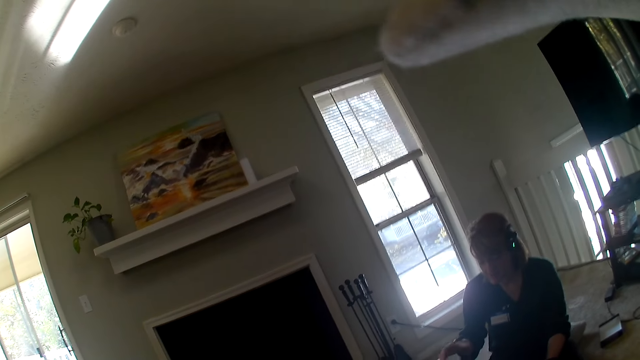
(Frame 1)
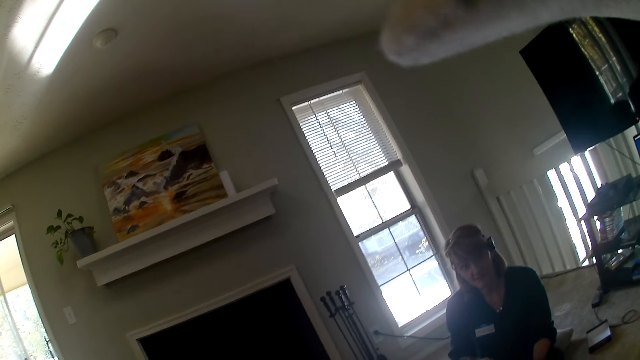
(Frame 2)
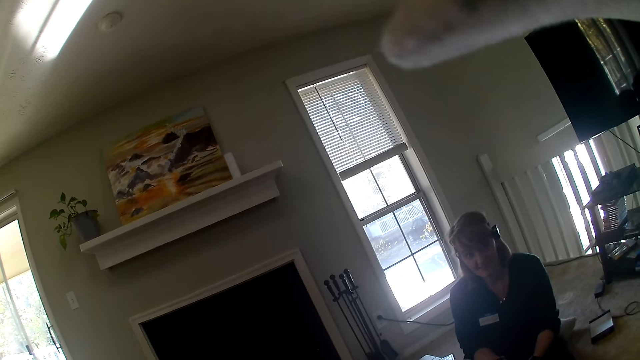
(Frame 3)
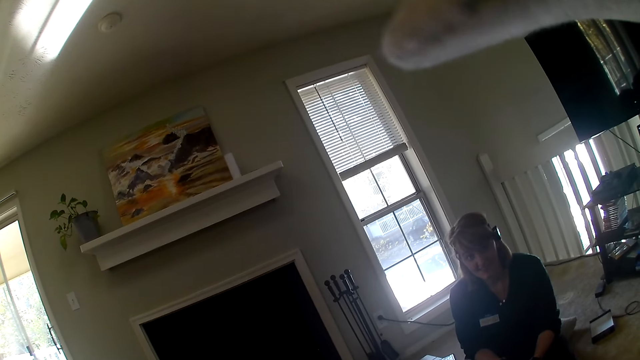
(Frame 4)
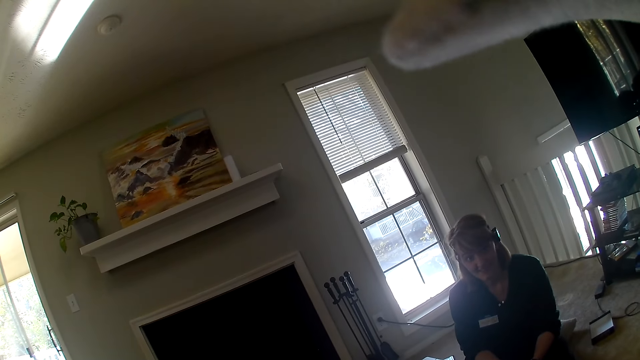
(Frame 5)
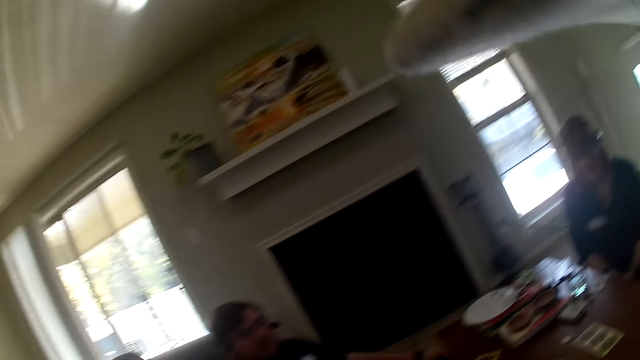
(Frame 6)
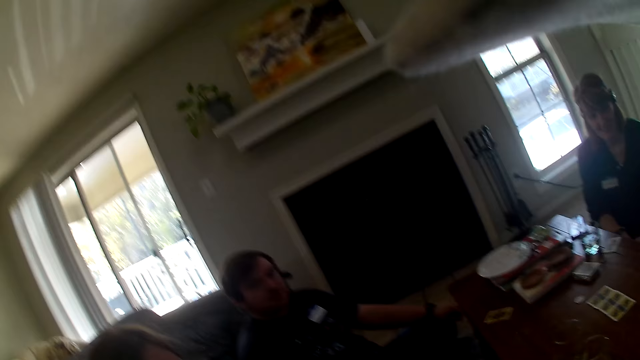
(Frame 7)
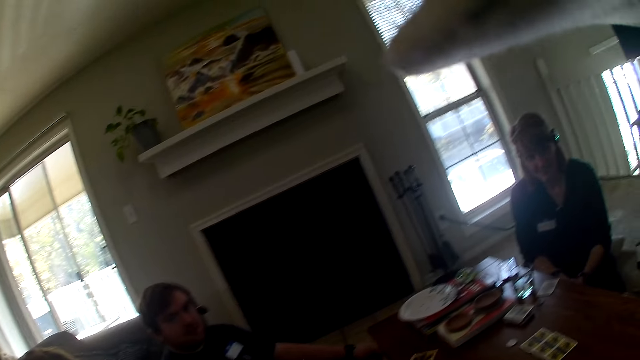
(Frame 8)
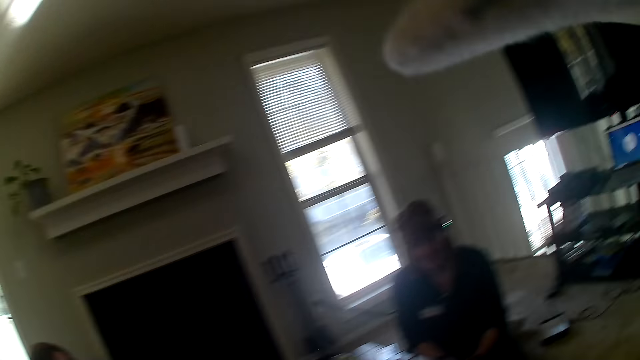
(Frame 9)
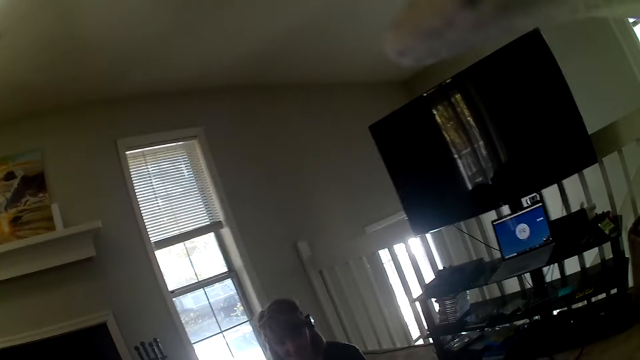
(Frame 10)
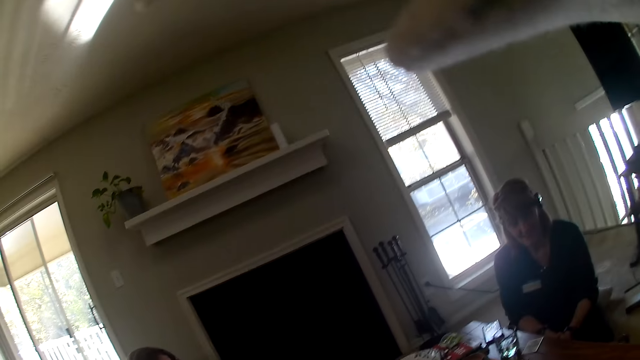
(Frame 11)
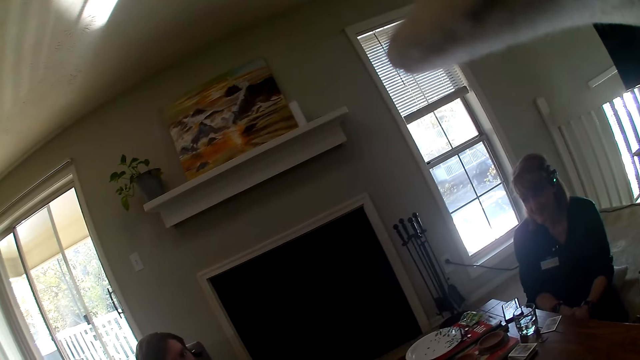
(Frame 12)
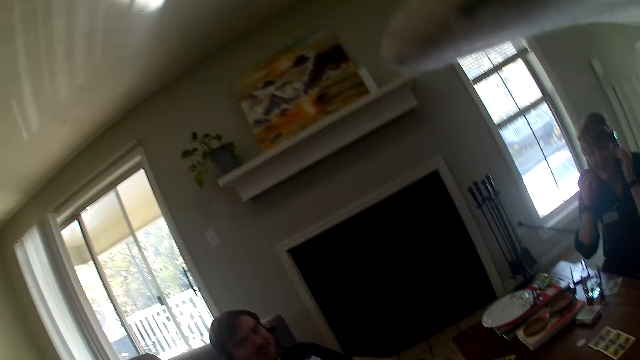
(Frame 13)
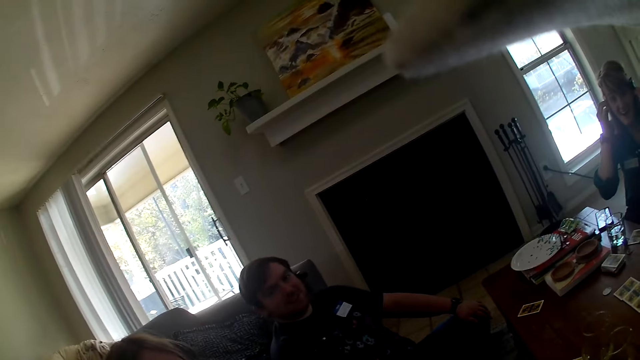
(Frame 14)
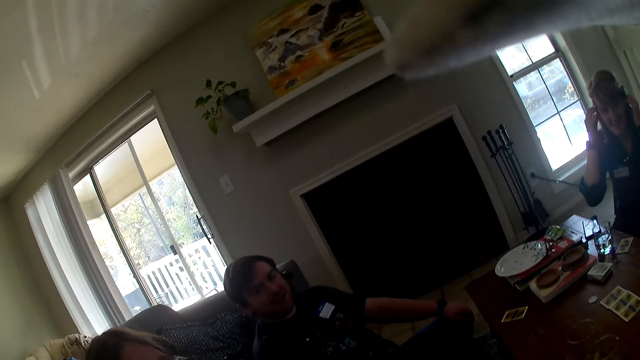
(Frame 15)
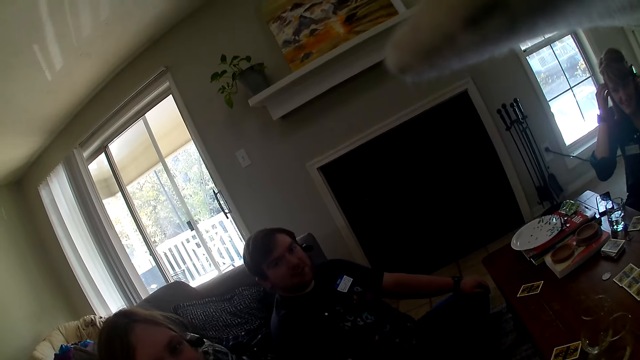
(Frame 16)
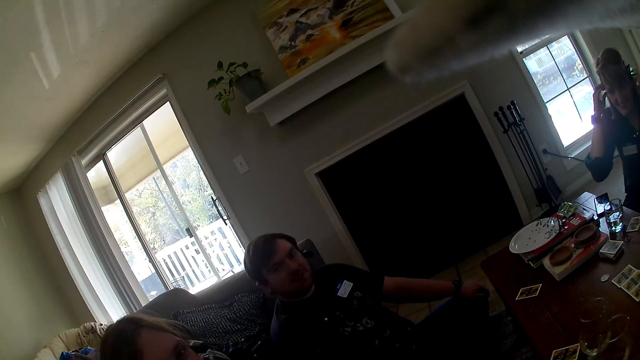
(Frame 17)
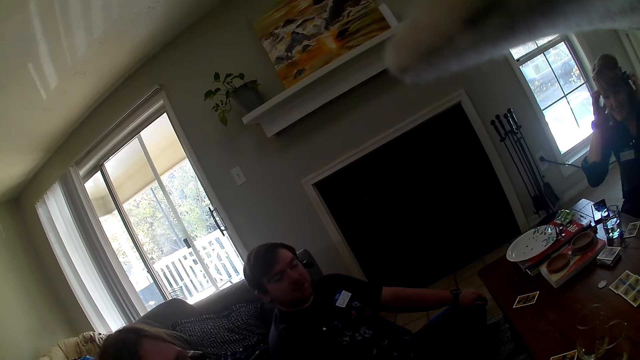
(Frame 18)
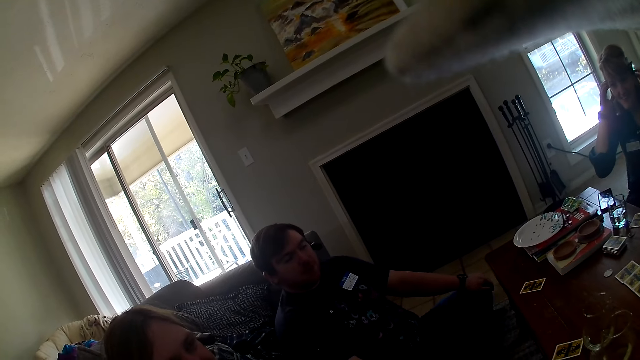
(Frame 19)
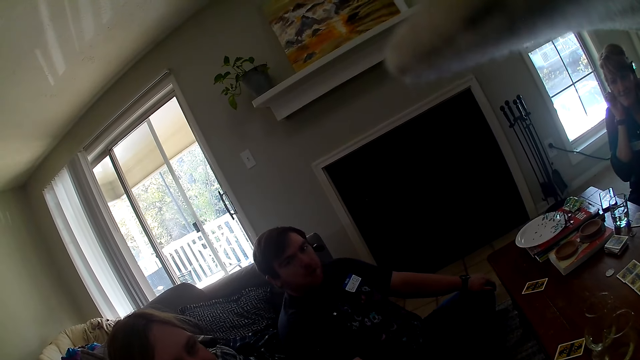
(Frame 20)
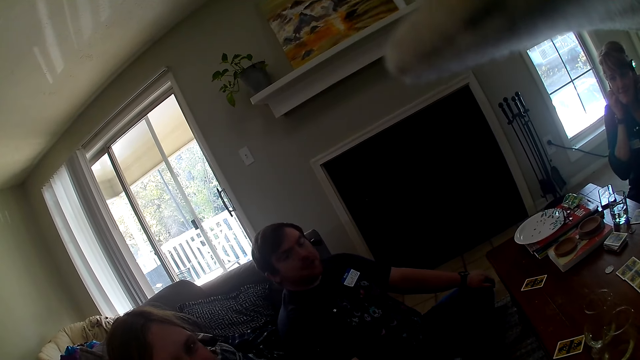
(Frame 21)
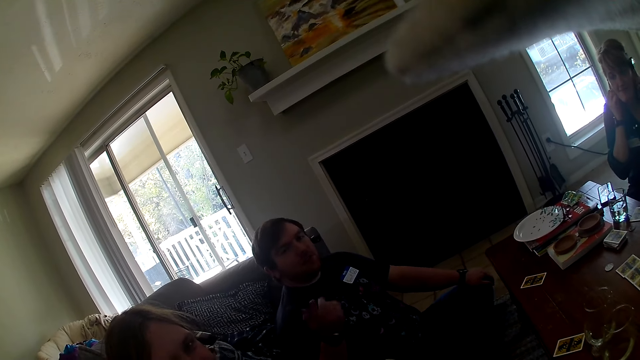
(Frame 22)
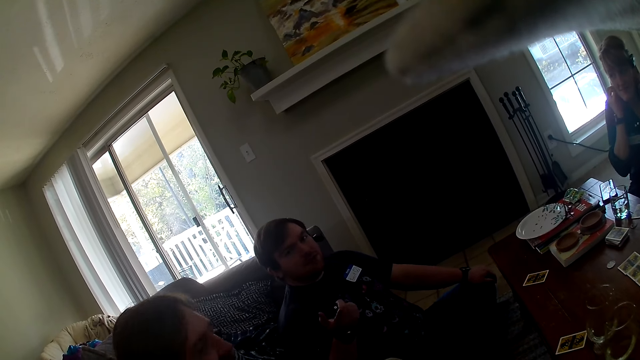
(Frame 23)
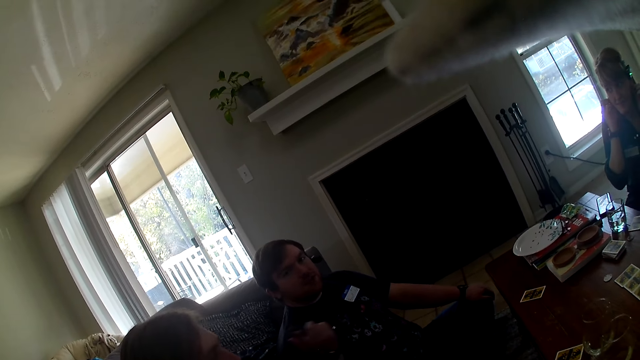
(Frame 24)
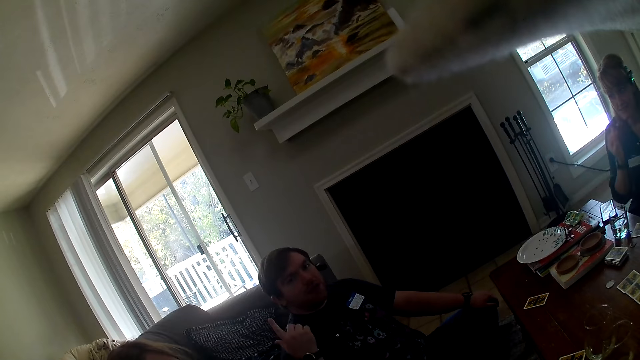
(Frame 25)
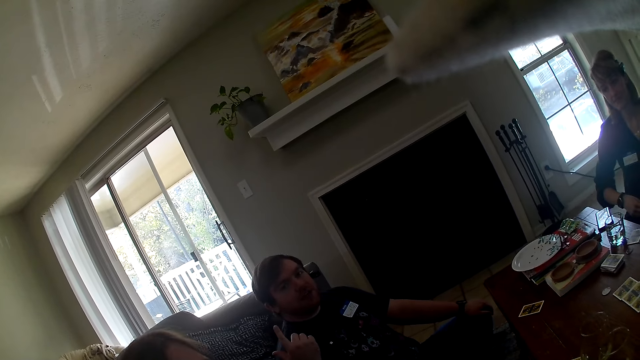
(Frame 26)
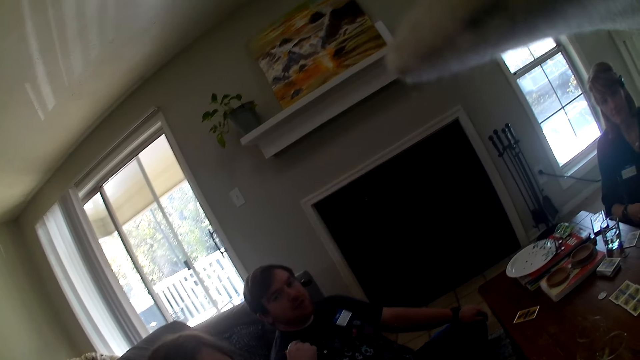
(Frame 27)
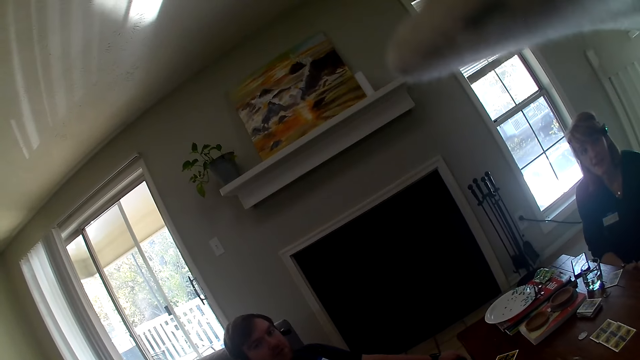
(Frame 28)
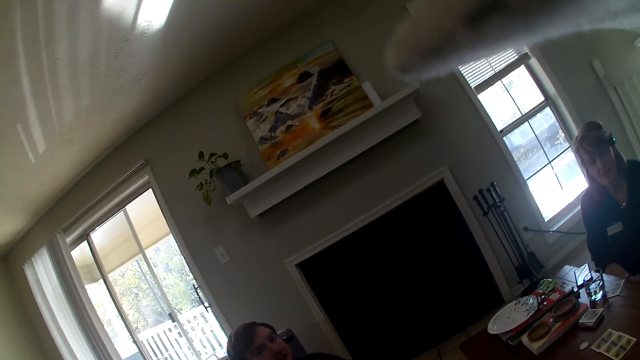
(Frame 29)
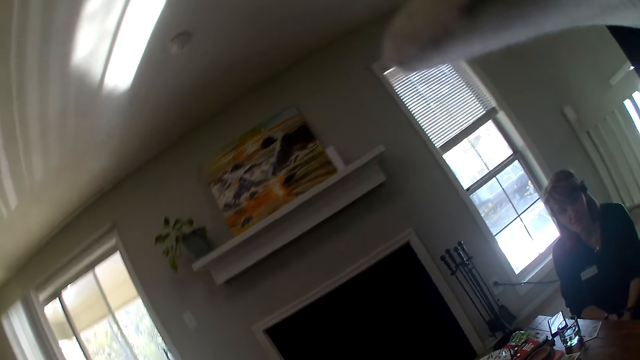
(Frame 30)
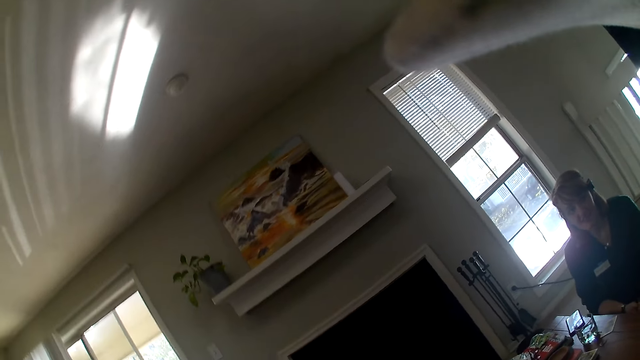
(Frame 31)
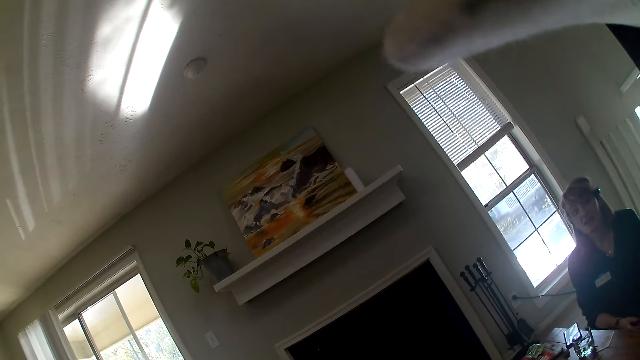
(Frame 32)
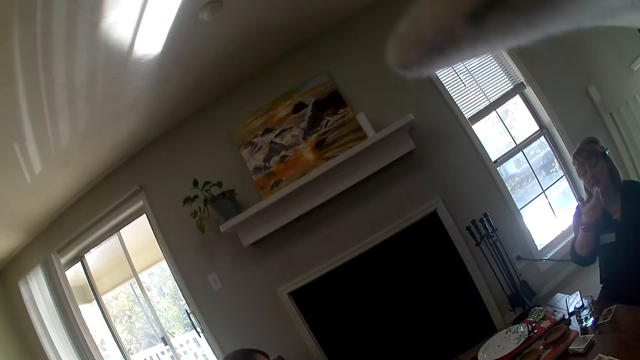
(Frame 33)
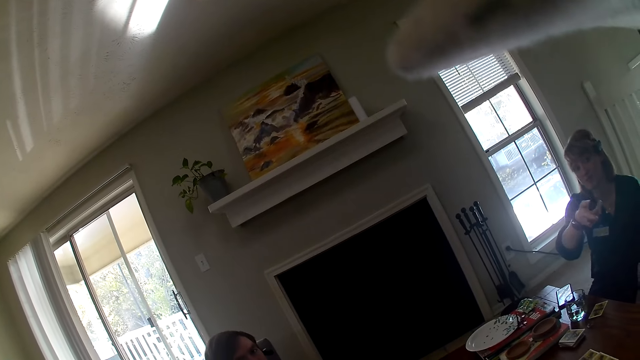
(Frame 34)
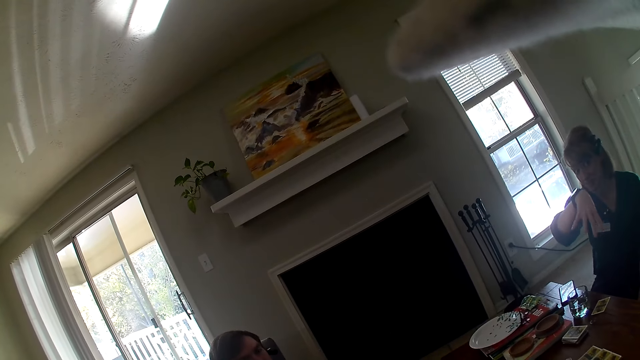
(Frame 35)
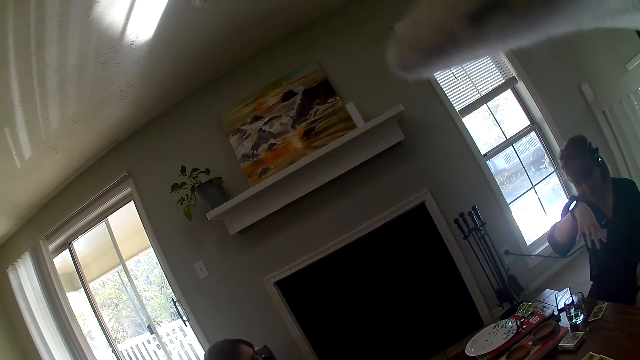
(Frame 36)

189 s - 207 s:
The camera wearer looks around.

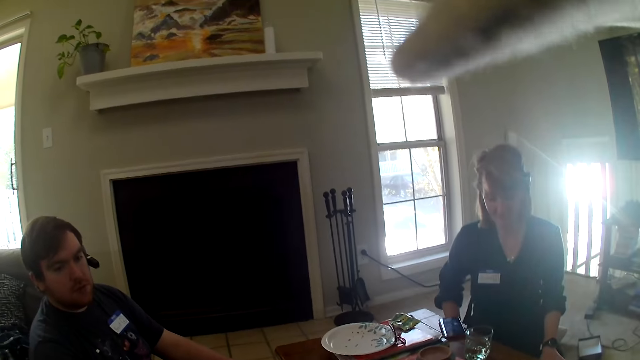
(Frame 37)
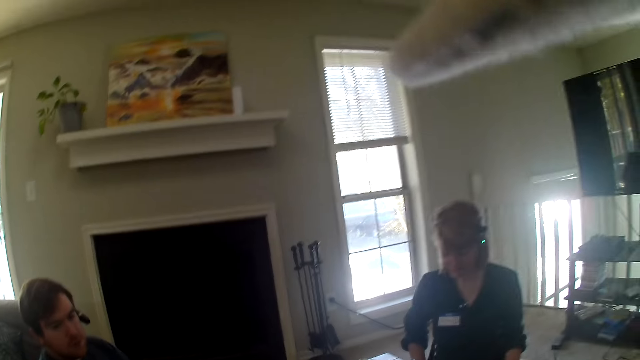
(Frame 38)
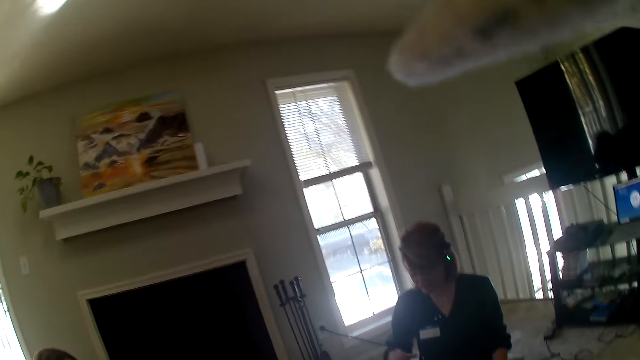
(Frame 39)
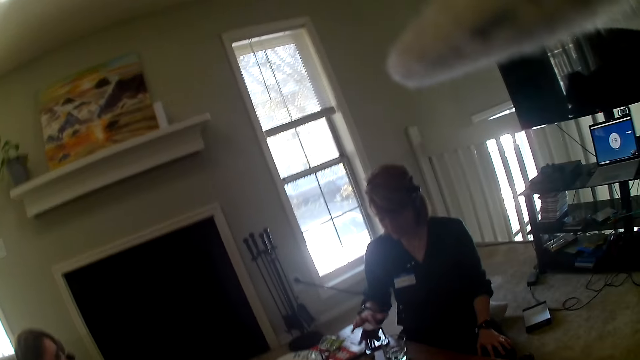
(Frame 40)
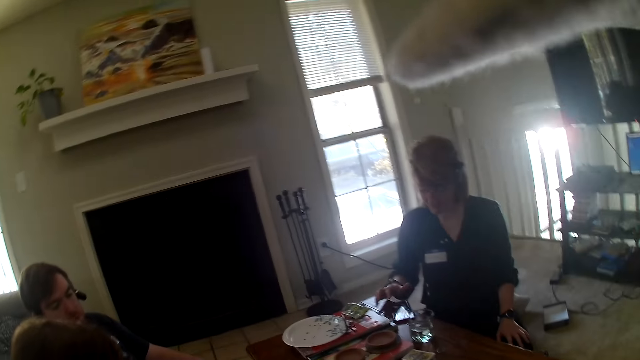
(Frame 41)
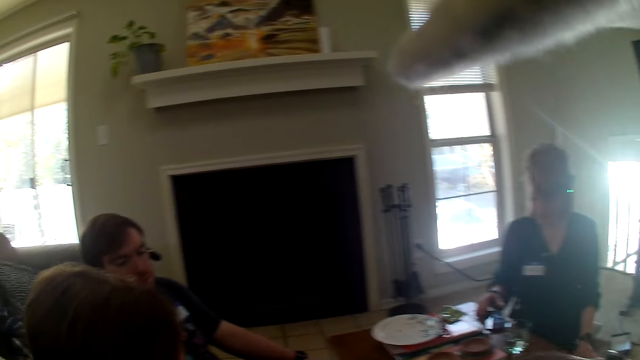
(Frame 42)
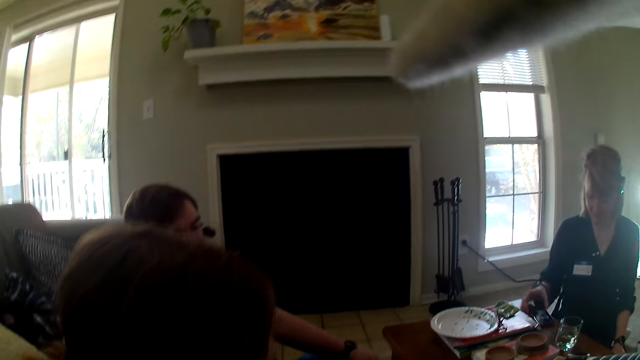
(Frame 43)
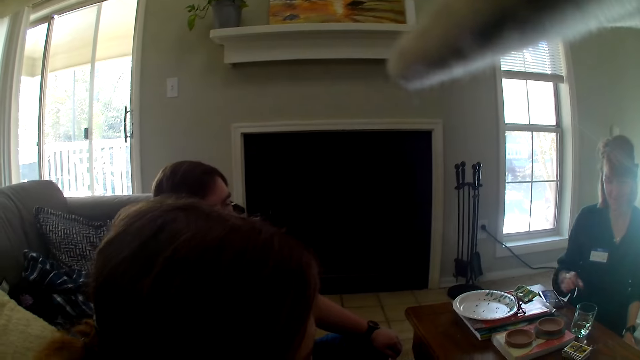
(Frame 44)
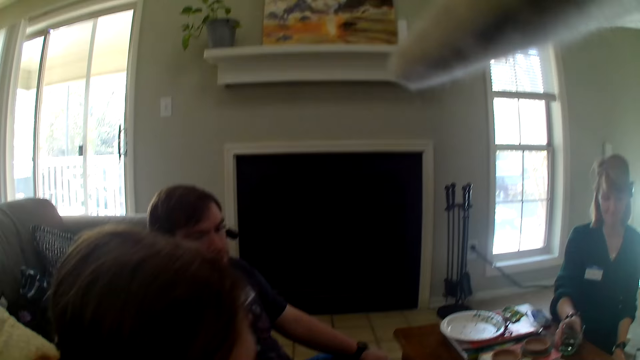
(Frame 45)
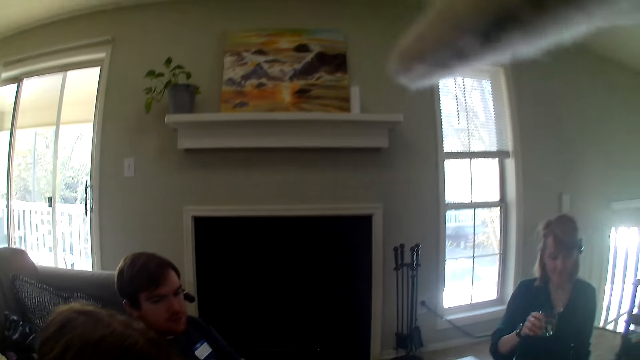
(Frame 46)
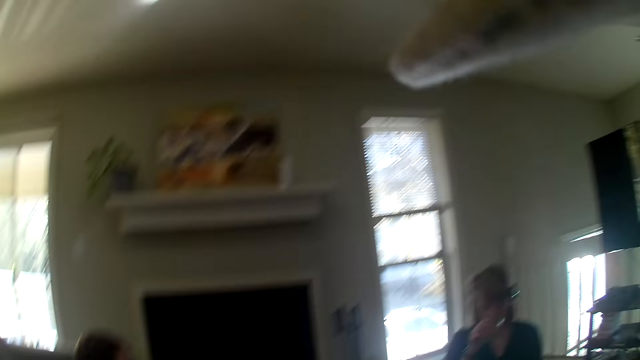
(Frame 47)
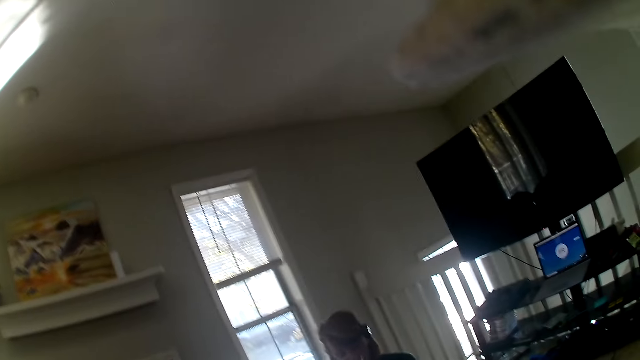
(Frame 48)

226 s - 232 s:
A woman operates her phone and moves her phone. She picks up a glass of water and drinks water from the glass.
